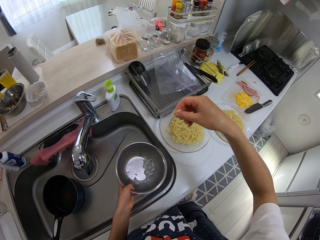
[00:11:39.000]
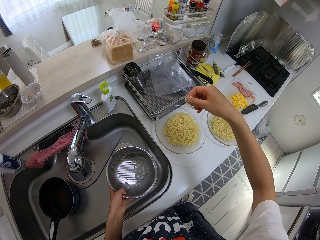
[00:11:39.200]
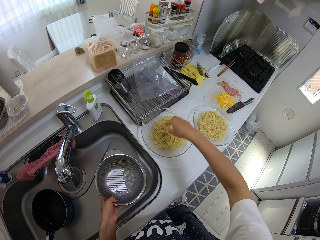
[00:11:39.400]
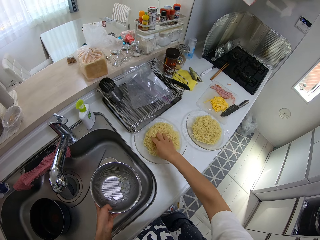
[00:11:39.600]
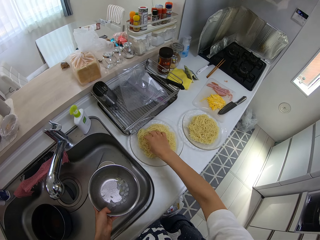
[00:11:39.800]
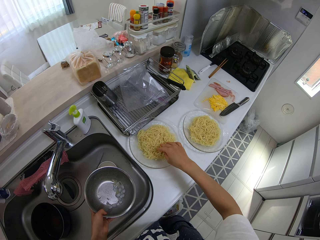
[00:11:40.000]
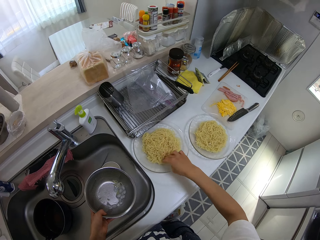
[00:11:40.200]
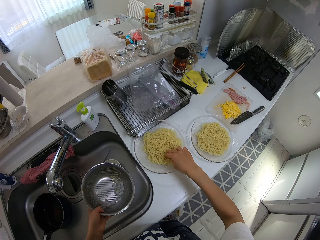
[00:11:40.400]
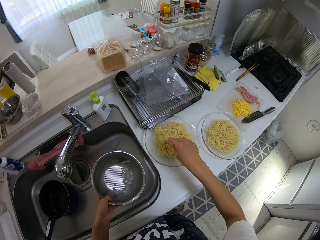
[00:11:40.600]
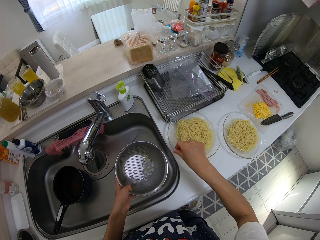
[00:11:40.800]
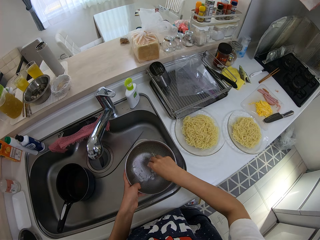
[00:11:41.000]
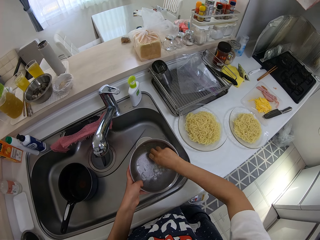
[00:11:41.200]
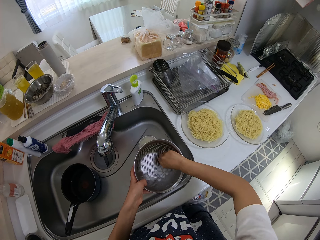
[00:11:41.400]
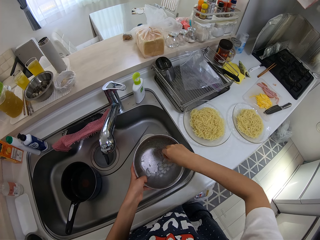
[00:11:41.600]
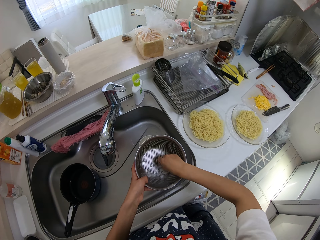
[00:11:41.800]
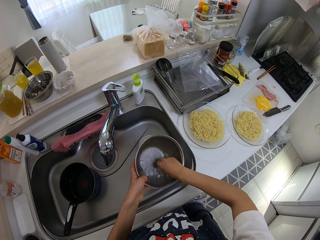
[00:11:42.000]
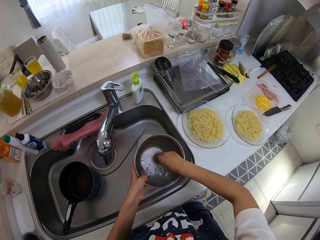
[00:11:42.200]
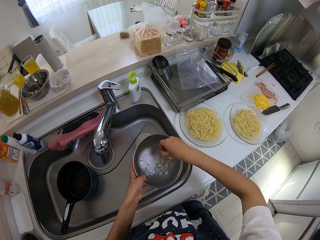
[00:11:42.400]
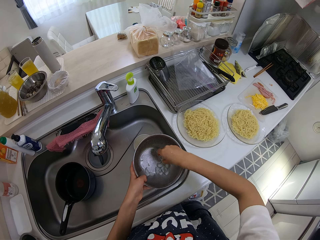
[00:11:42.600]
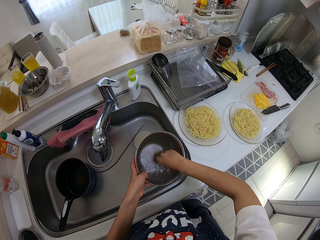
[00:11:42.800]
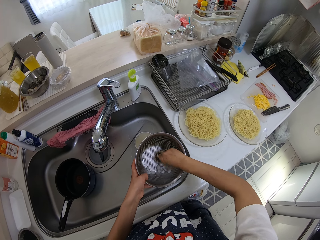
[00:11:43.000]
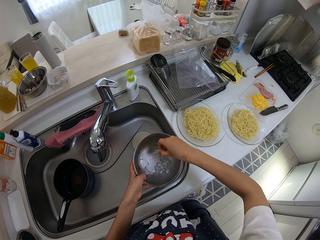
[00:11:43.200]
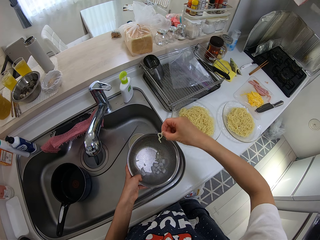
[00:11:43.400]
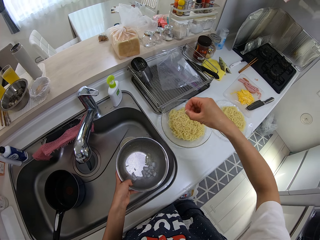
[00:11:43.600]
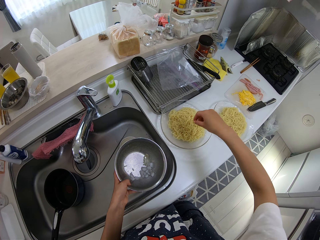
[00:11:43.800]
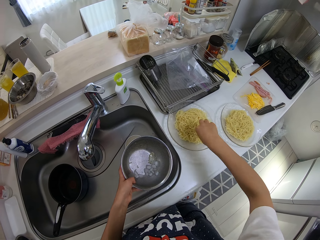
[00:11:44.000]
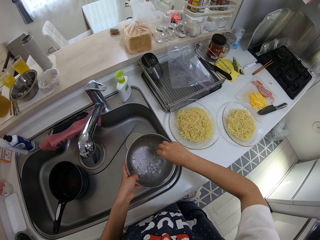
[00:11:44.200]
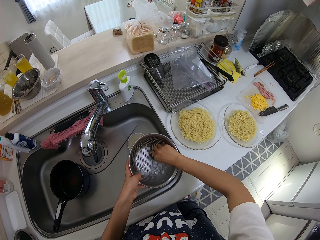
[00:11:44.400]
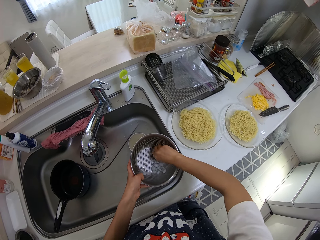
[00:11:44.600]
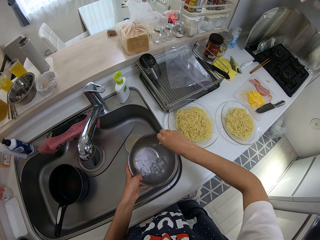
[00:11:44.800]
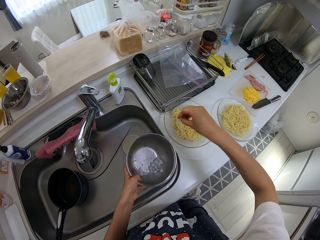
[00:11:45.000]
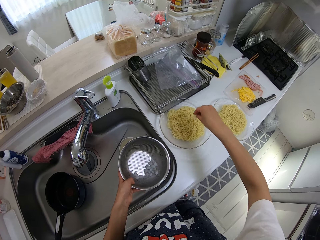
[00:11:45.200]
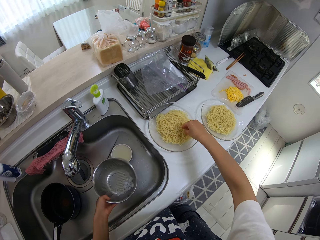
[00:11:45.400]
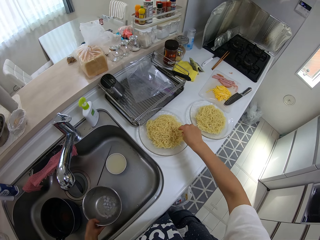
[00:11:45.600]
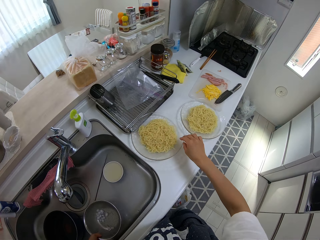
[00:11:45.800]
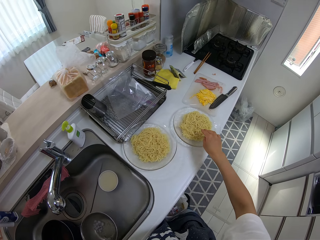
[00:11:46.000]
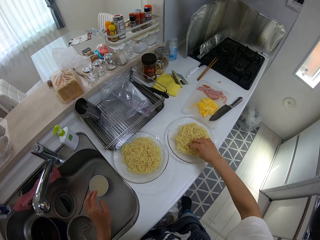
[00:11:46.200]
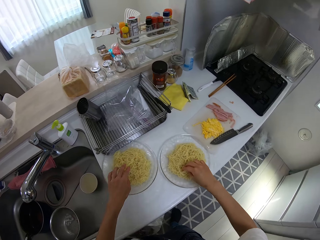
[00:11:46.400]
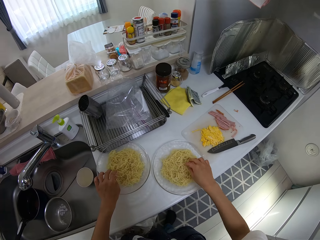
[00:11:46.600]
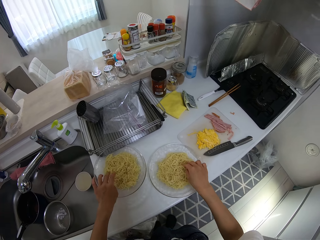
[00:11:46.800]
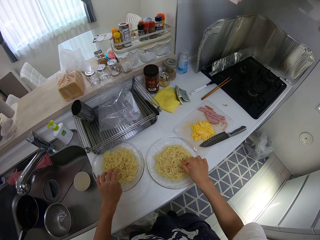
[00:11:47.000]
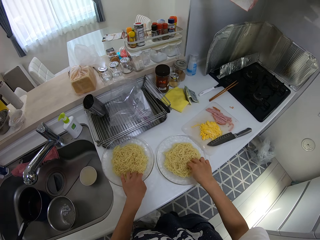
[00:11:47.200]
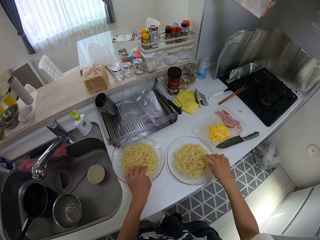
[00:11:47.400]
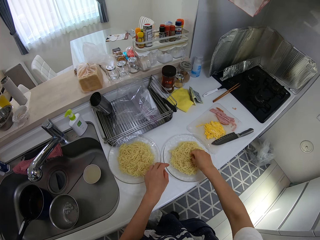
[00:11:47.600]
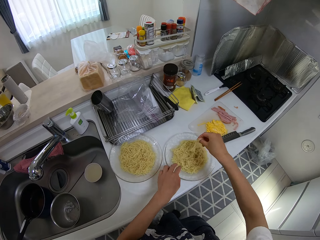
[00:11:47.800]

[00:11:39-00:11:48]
The camera wearer puts the pasta in a plate. They spread the pasta on the plate with their hand. They pick the pasta with their hand. They put the pasta in the plate. They pick the pasta with their hand. They put the pasta in the plate. They put the sieve in the sink. They spread the pasta on the plate with their hand, and again spread the pasta on the plate with their hand. They touch the noodles in the plates on the cabinet with their hands.
